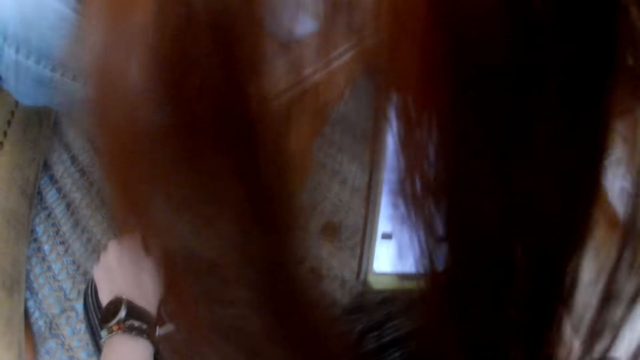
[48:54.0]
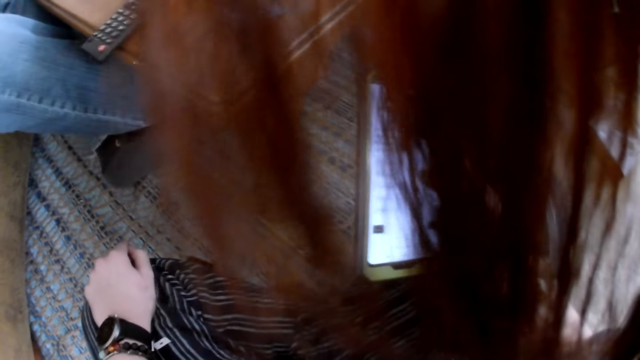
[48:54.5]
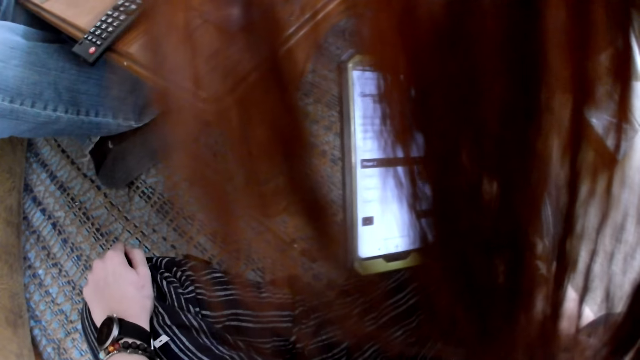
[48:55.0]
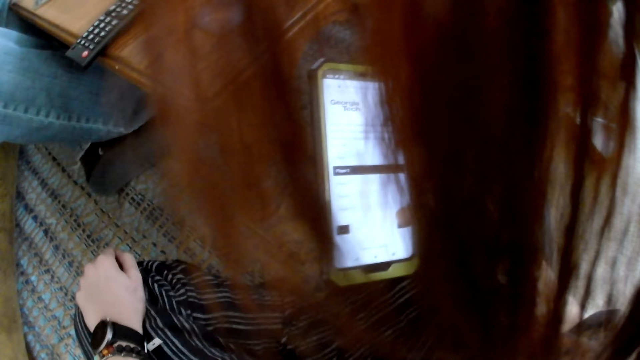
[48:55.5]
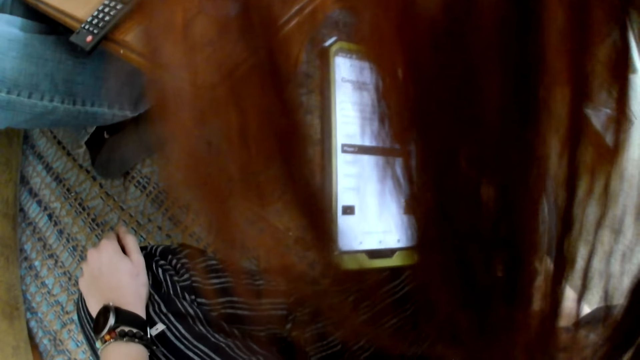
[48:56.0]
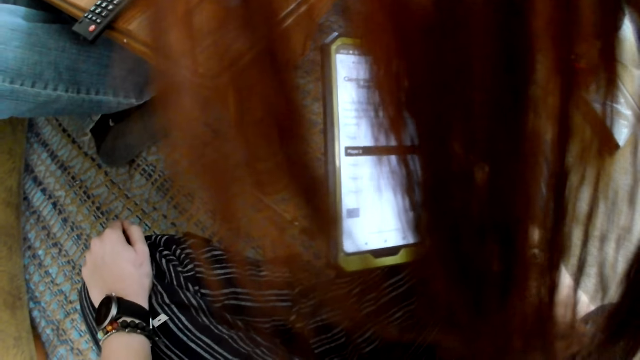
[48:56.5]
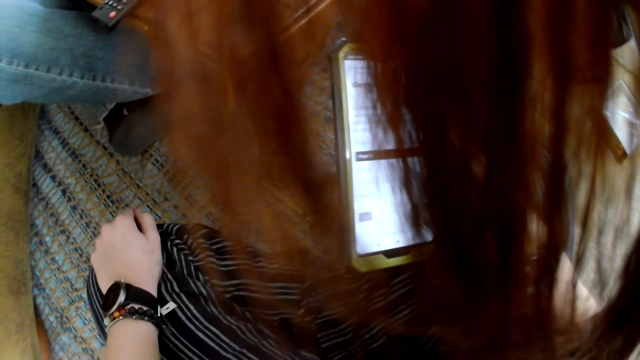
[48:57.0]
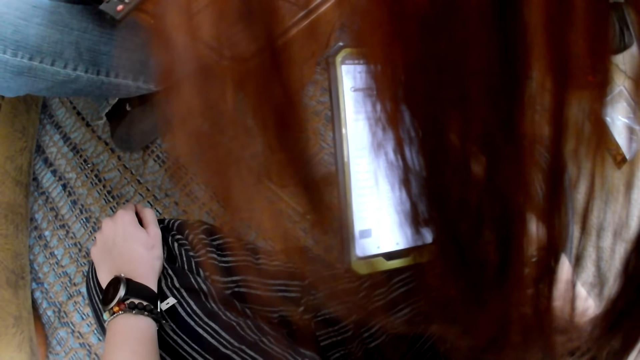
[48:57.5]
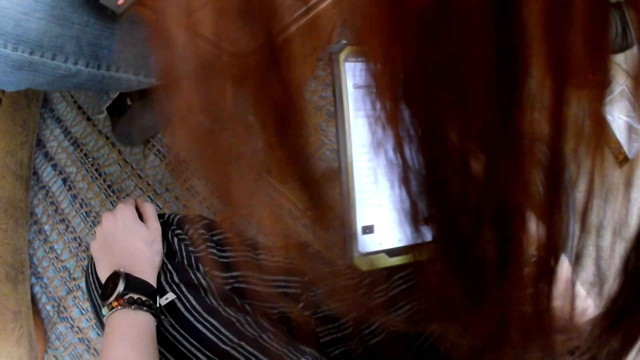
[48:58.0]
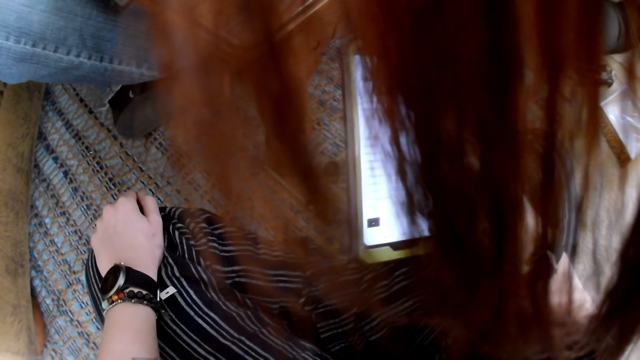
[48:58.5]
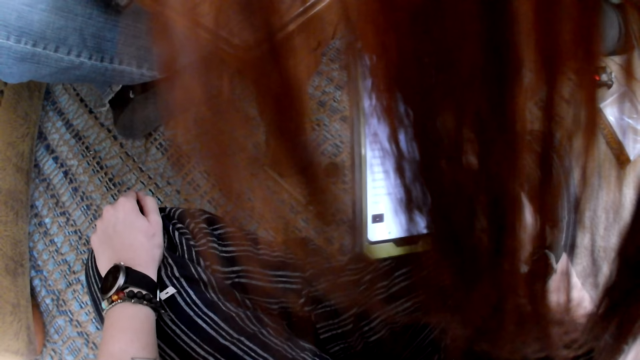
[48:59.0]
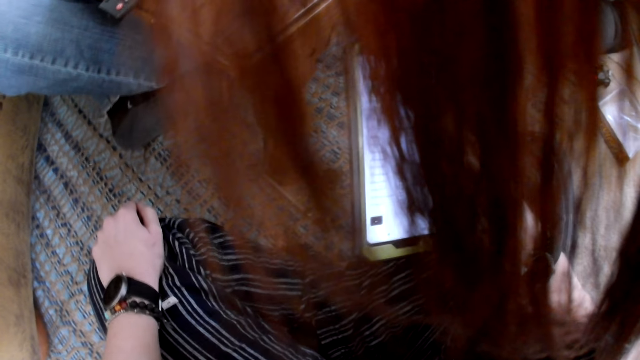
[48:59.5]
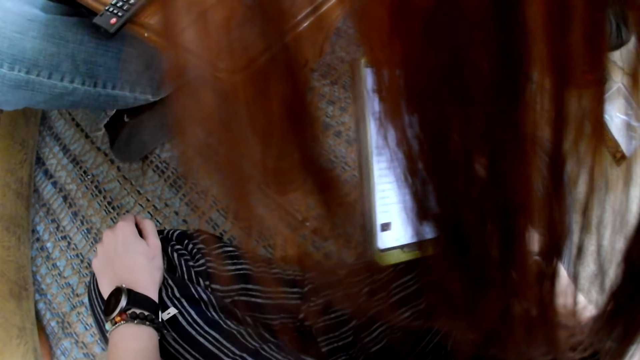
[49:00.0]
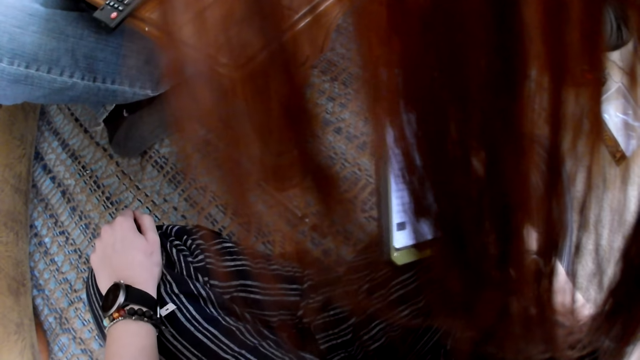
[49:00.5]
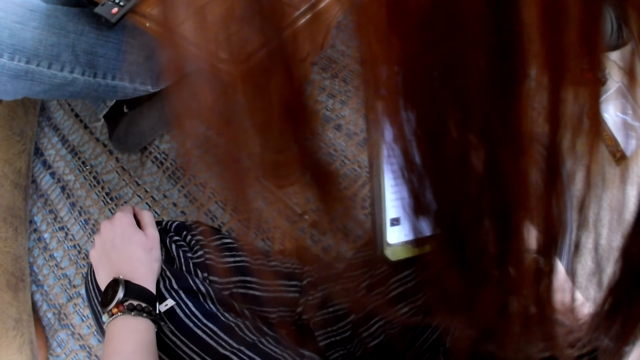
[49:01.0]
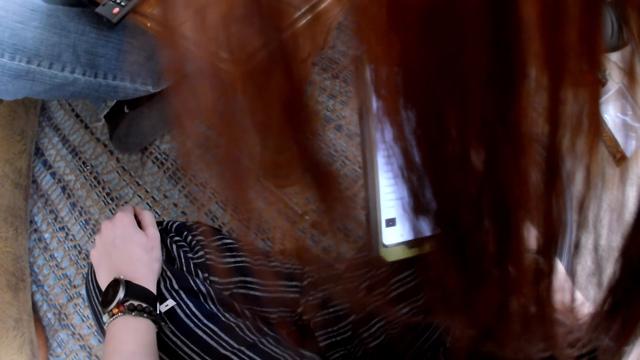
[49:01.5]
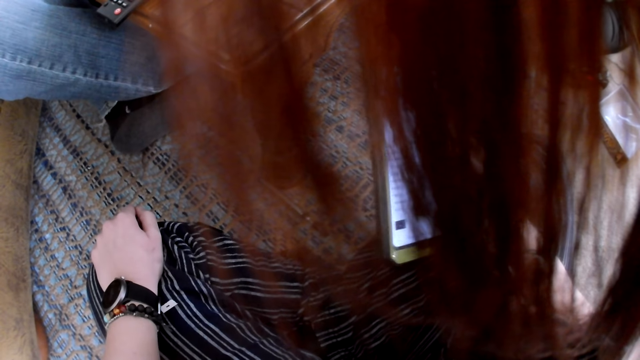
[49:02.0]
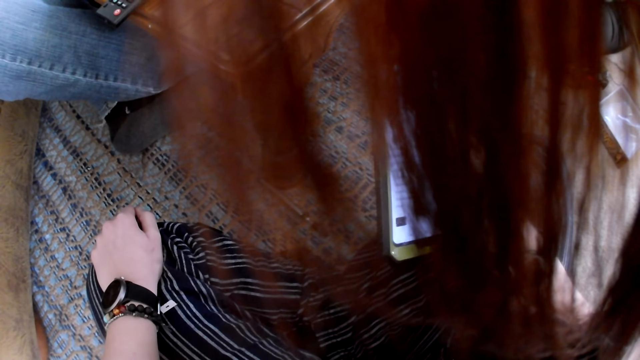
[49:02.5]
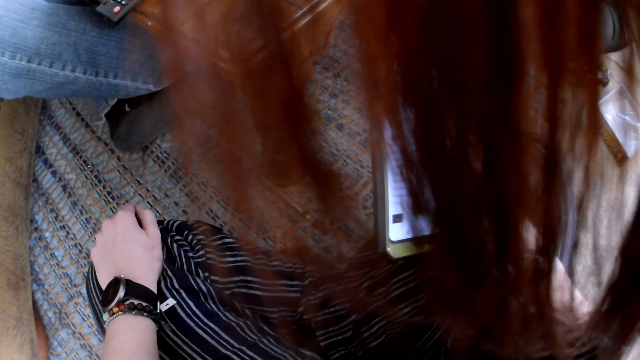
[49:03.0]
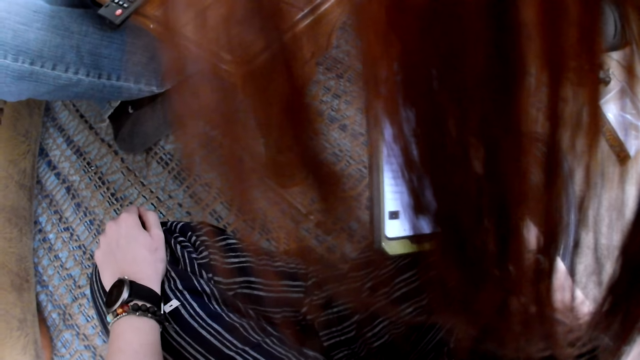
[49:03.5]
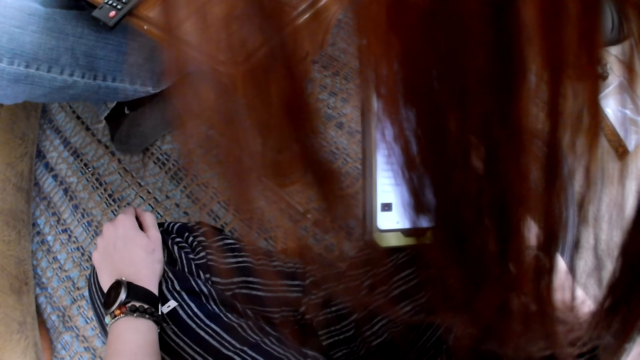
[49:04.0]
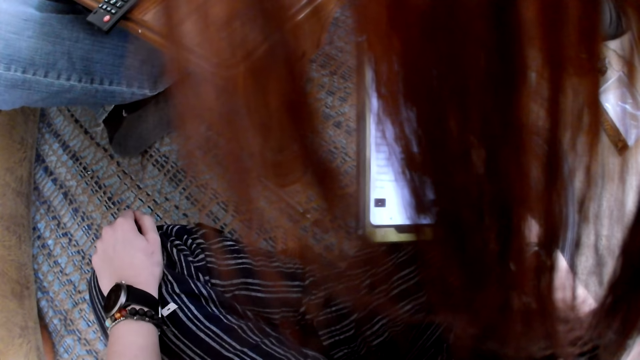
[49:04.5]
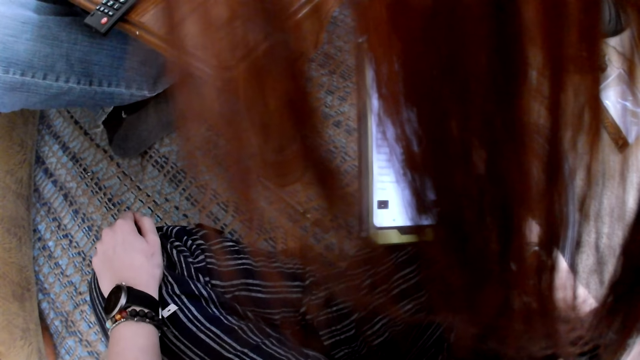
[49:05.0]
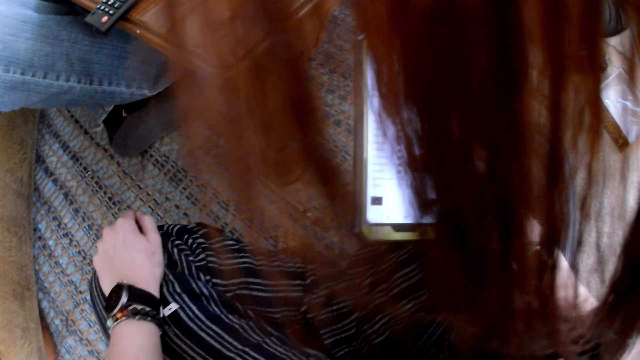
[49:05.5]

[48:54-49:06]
The camera wearer looks around.

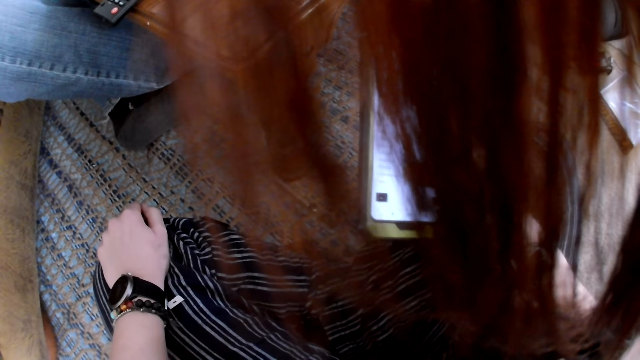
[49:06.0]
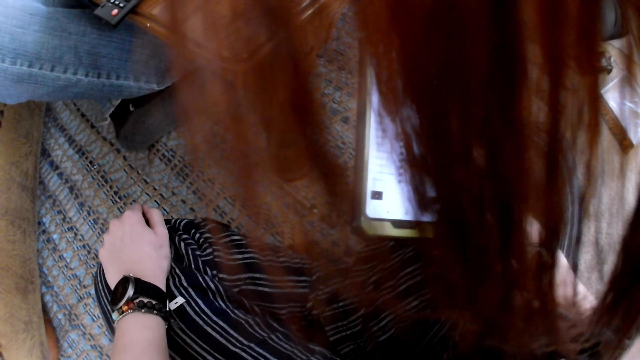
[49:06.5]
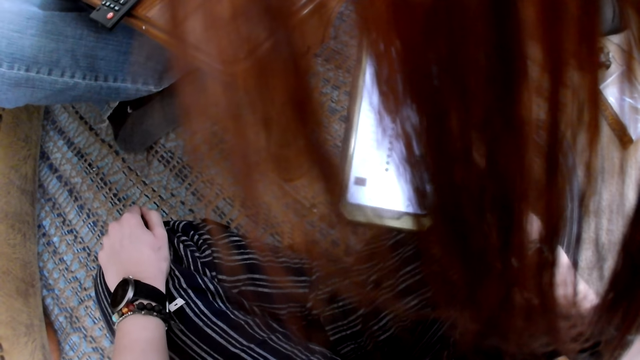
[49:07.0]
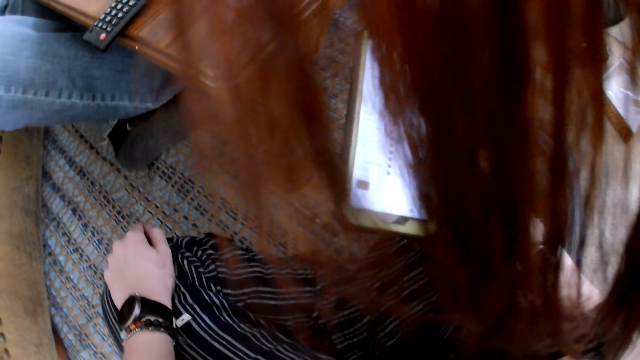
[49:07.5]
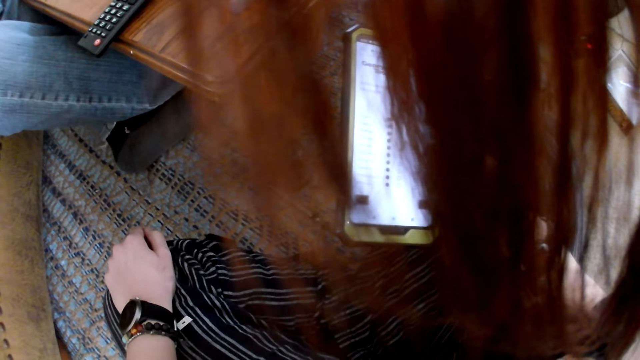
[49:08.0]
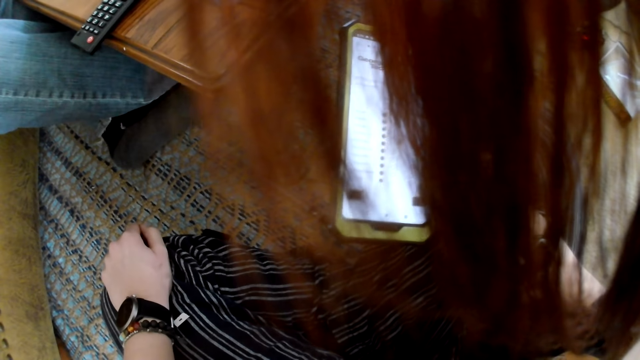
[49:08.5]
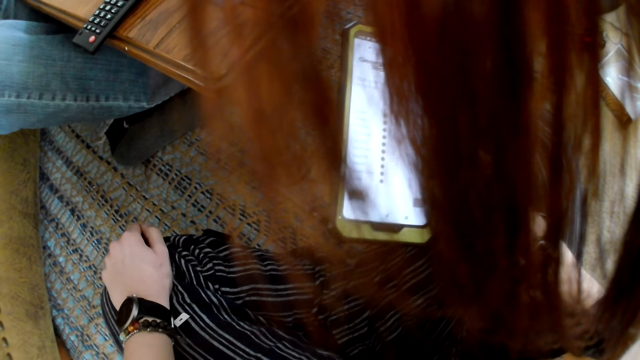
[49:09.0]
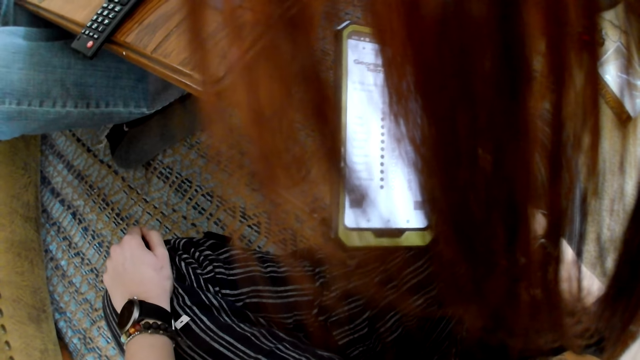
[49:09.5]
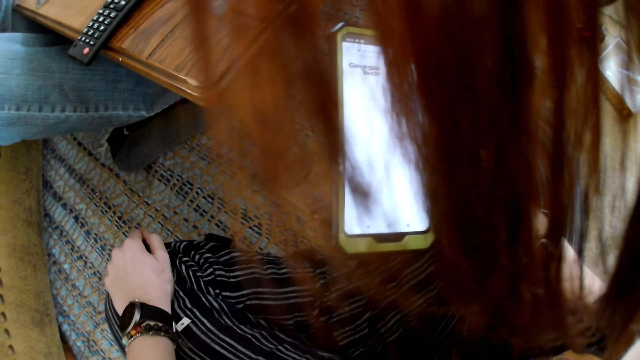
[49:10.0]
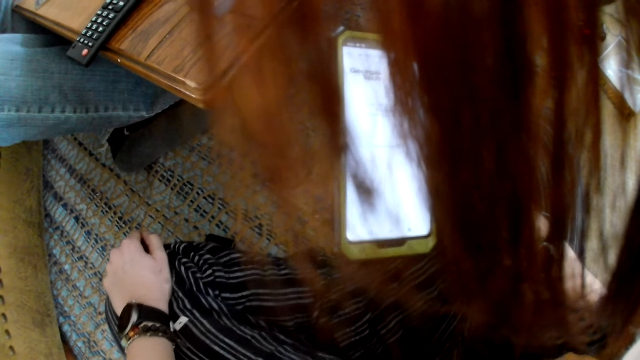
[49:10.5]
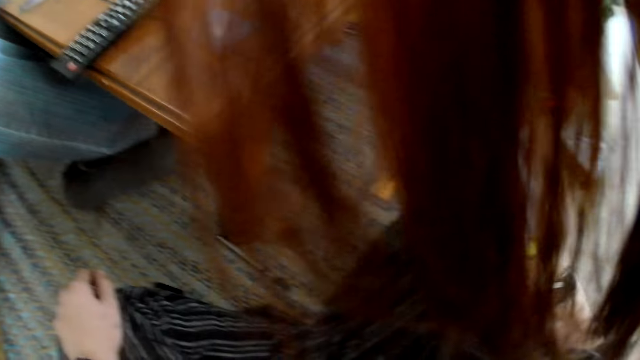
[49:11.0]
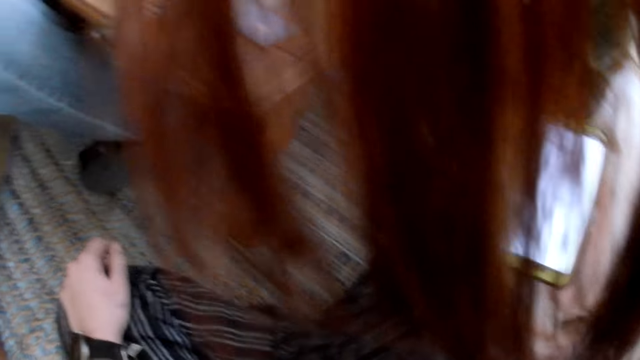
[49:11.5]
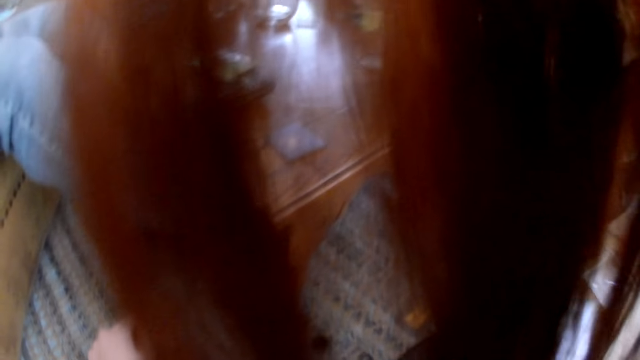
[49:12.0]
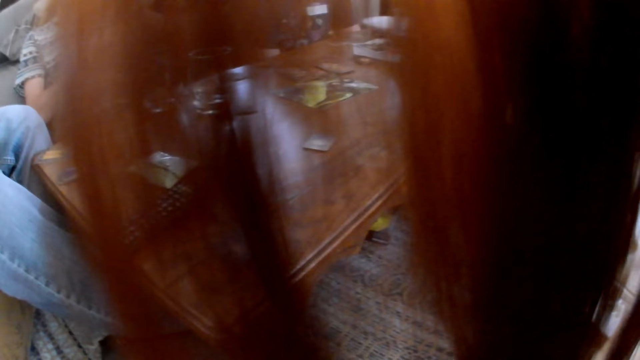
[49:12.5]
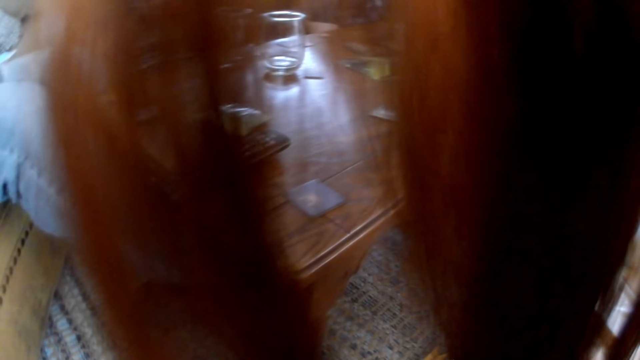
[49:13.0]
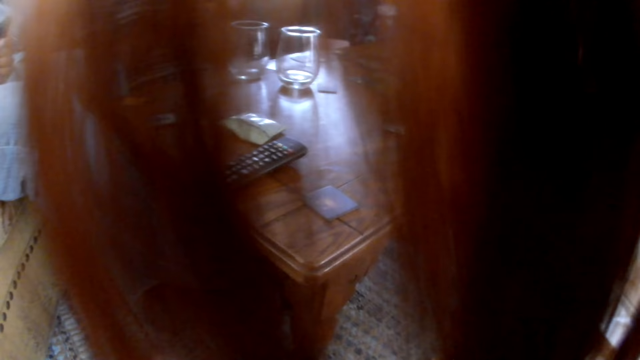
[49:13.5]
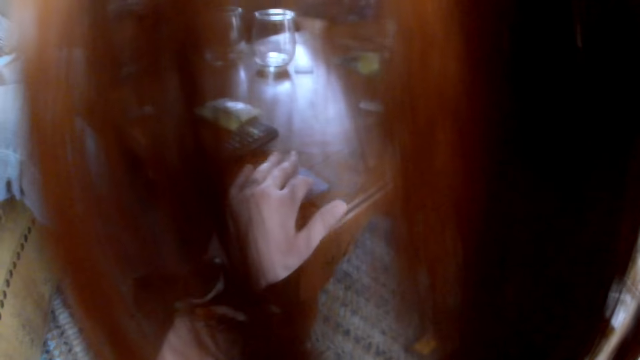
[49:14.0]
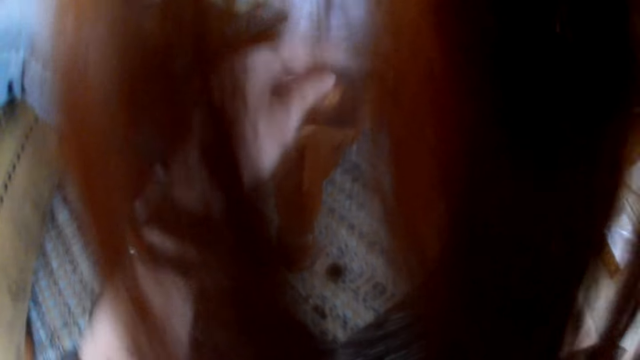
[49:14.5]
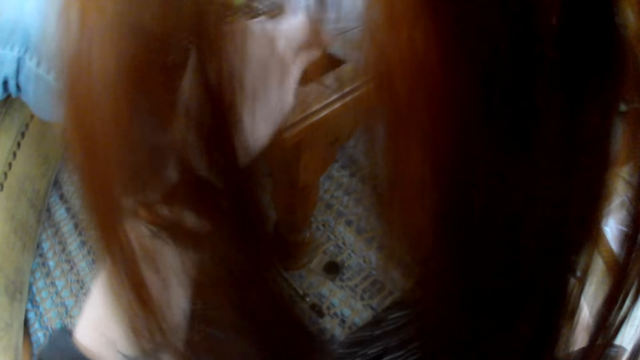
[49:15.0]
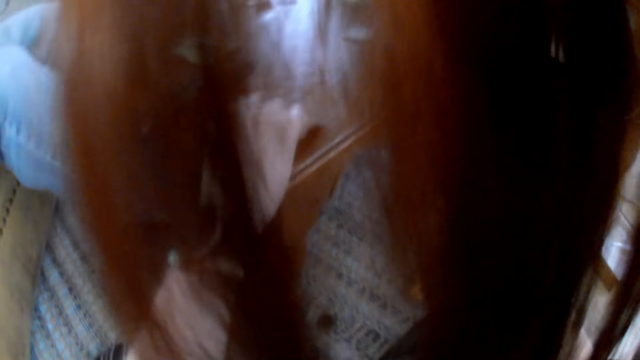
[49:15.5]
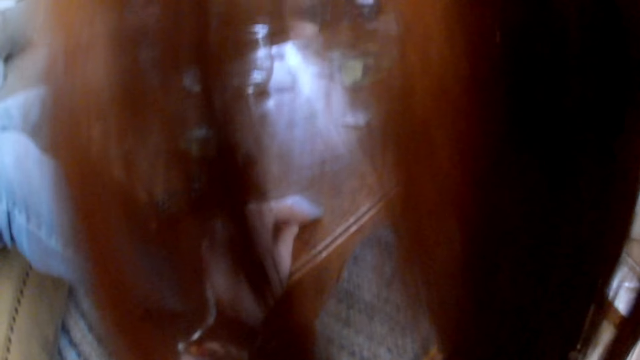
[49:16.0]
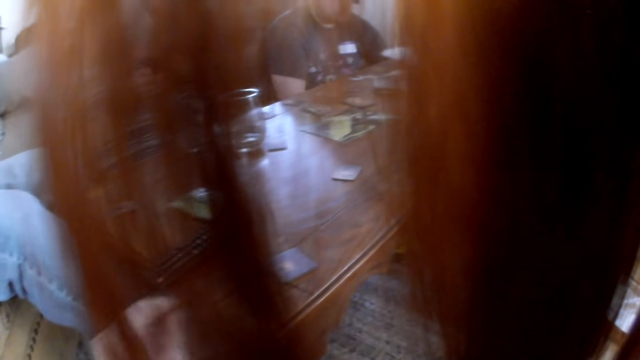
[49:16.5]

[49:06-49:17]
The camera wearer picks up the card on the table with her left hand. She drops the card on the table with her left hand.
